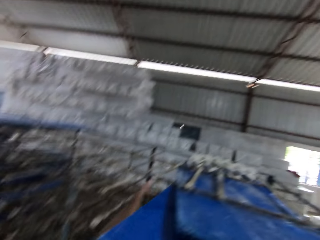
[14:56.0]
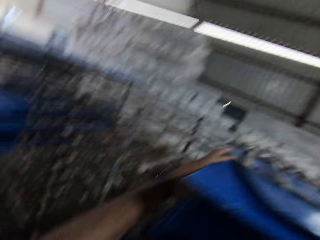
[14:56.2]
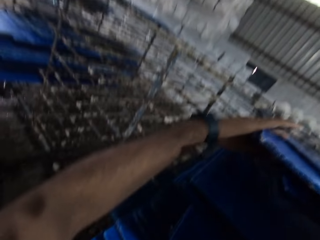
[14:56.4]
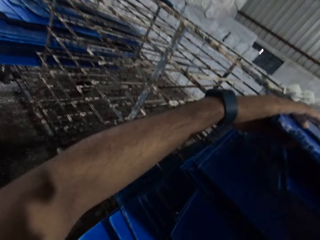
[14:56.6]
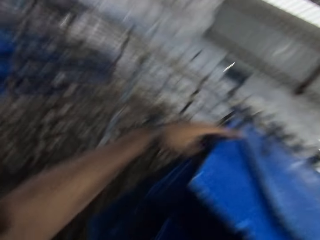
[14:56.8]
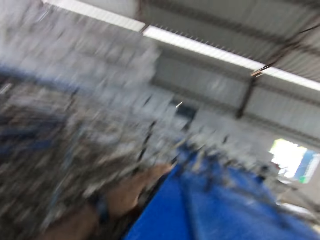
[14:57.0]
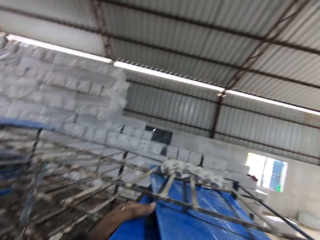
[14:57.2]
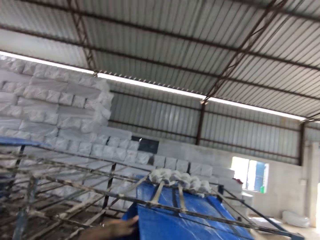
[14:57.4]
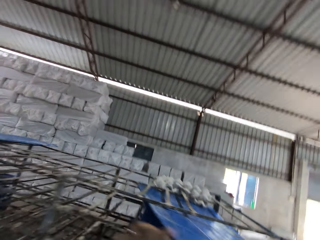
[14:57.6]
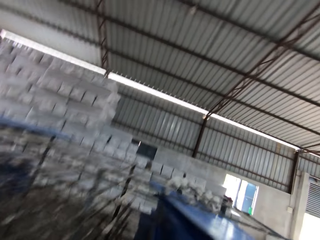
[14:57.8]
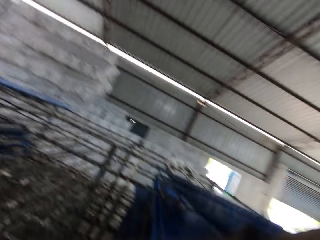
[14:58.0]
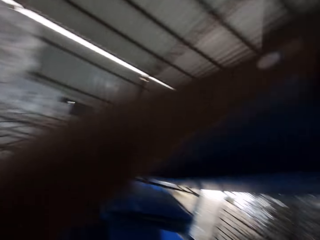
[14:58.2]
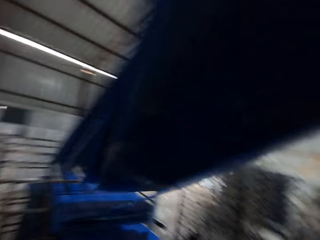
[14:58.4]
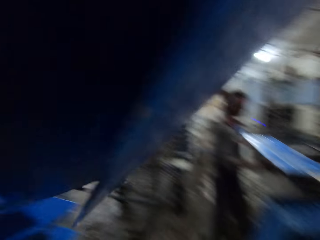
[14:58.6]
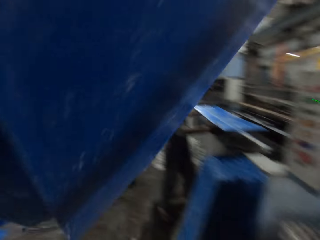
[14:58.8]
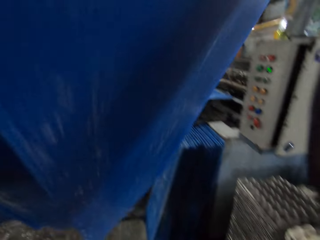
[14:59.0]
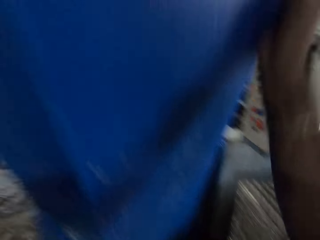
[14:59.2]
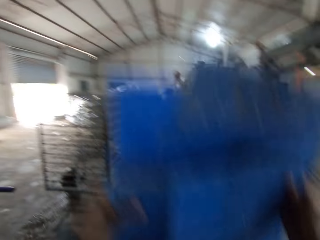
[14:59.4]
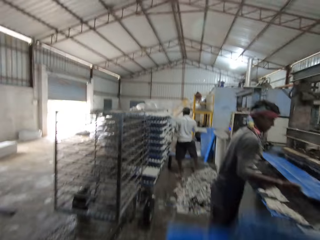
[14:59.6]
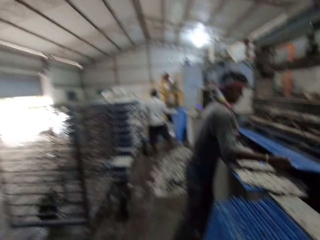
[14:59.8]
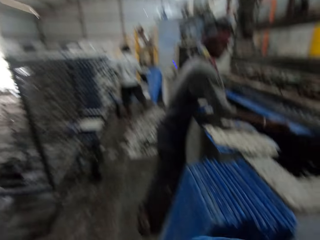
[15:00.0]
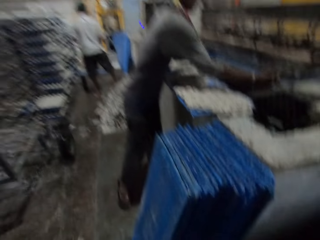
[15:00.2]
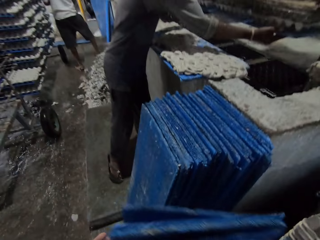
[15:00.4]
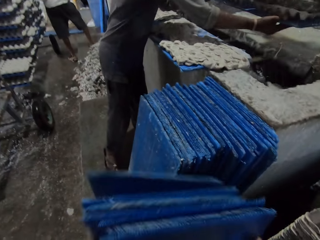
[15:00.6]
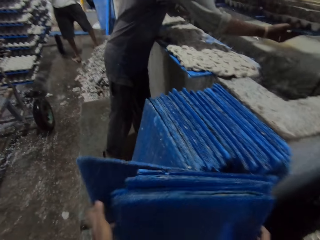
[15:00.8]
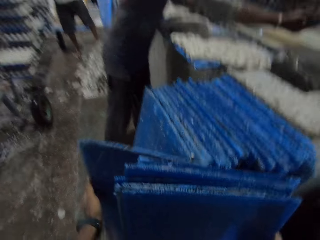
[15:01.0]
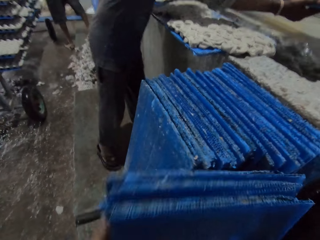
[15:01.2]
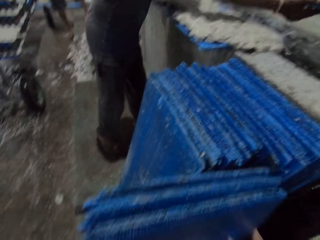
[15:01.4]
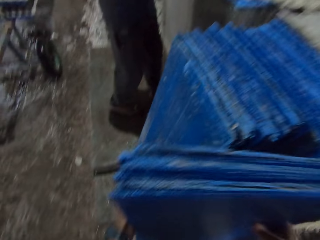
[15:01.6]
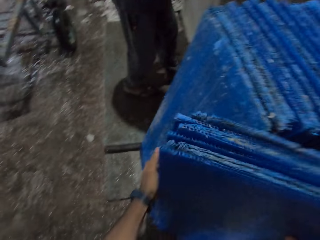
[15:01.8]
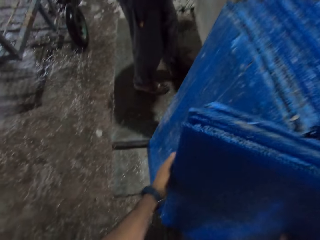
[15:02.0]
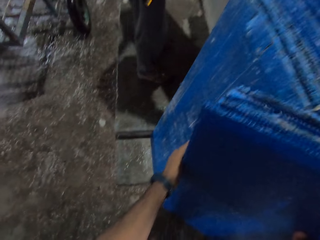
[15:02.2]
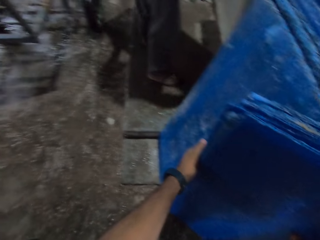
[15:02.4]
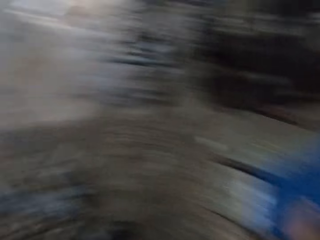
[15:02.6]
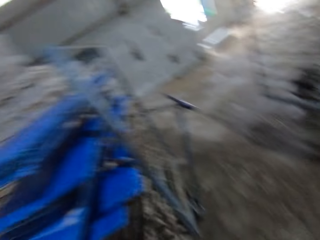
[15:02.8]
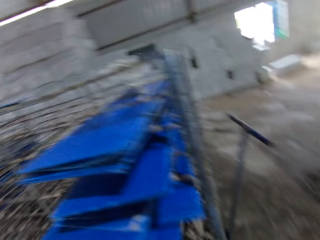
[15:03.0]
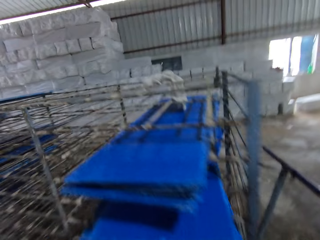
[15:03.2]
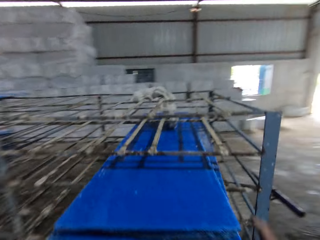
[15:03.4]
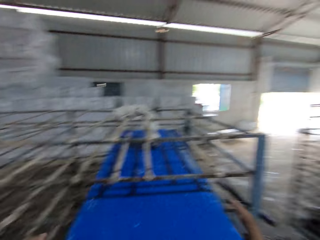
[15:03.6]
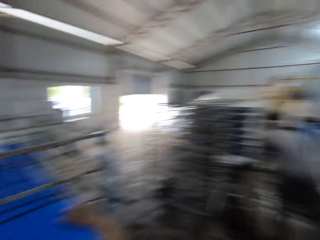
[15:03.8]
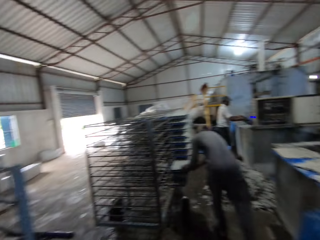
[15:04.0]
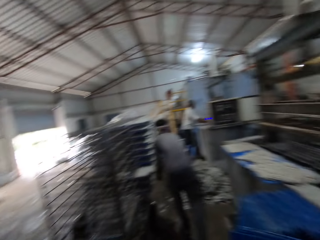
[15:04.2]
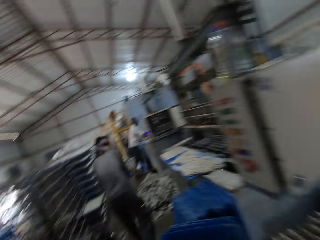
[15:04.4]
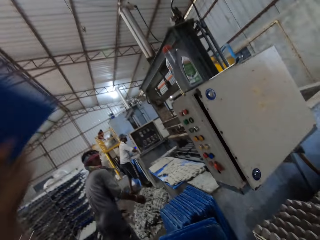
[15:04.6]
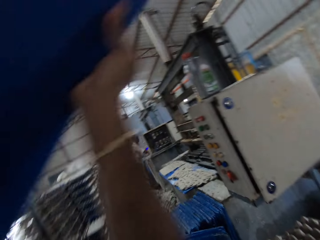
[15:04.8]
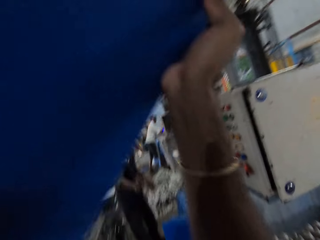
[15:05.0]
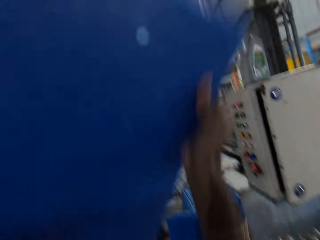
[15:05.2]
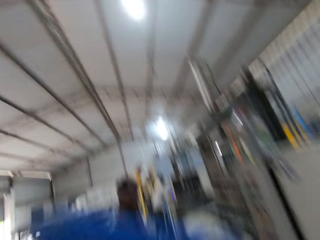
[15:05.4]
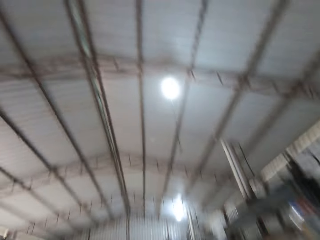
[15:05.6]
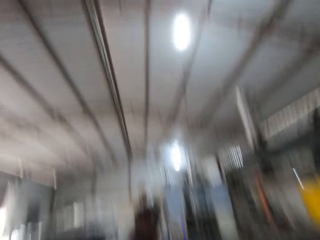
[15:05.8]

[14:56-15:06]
The camera wearer puts the crate slates on the floor with his hands. He removes the crate slates from the crate rack with his hands.

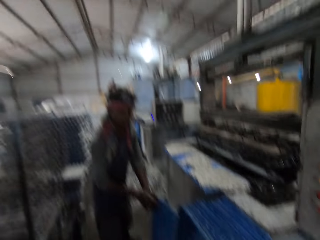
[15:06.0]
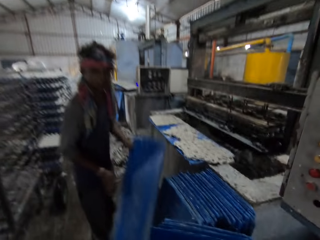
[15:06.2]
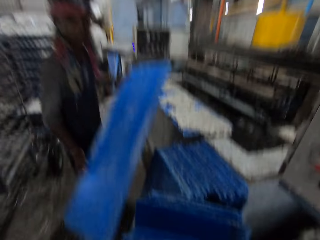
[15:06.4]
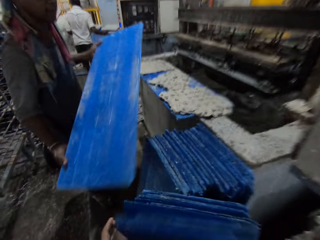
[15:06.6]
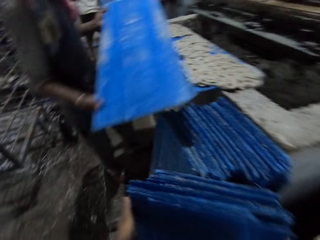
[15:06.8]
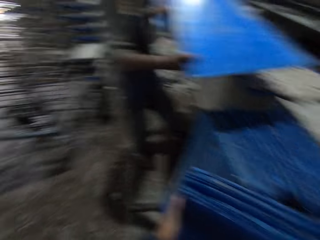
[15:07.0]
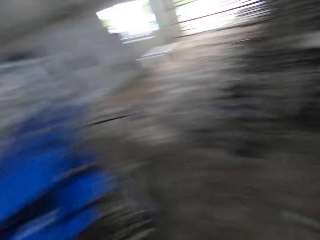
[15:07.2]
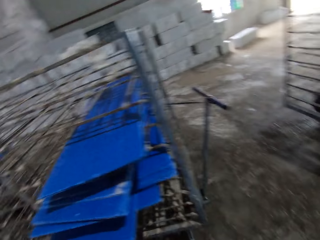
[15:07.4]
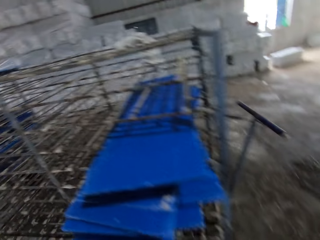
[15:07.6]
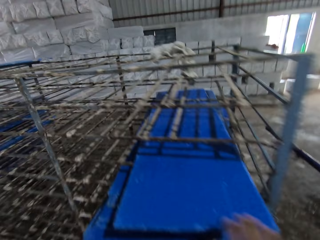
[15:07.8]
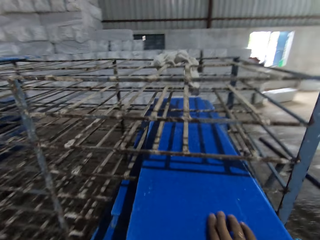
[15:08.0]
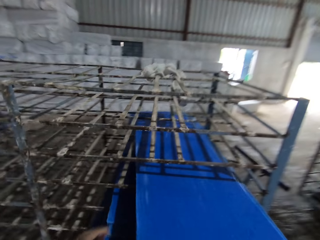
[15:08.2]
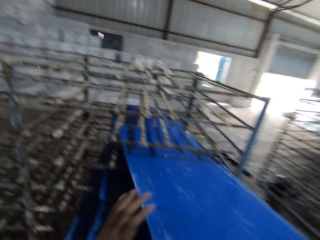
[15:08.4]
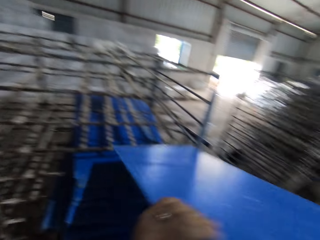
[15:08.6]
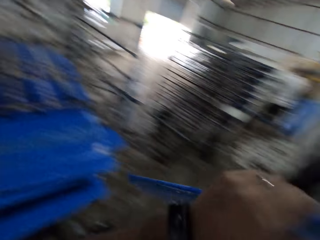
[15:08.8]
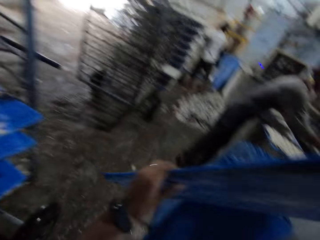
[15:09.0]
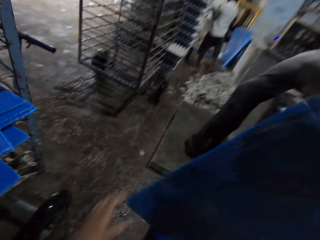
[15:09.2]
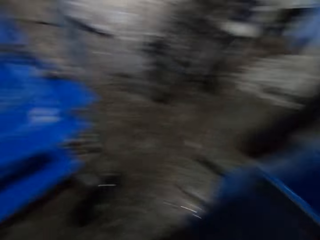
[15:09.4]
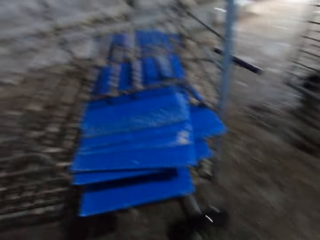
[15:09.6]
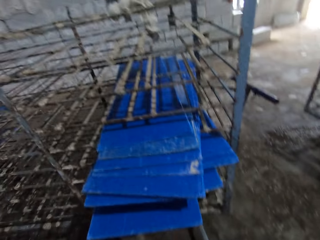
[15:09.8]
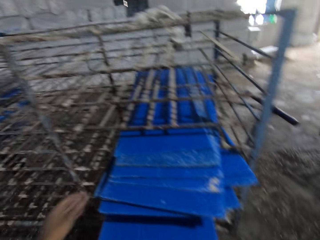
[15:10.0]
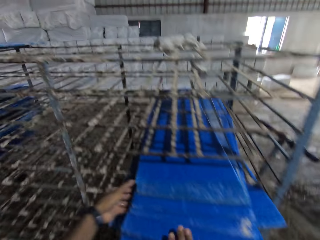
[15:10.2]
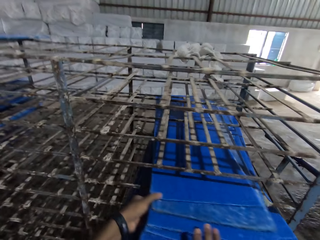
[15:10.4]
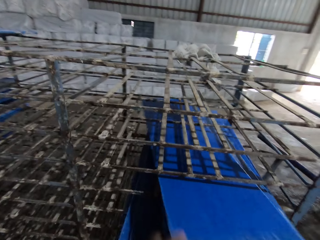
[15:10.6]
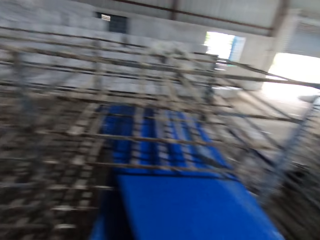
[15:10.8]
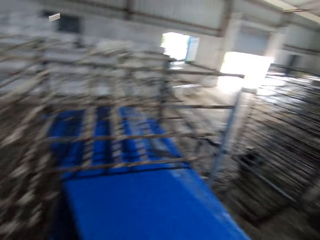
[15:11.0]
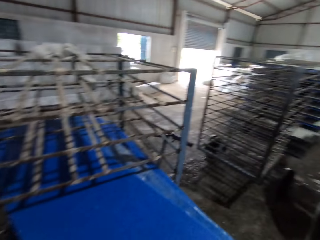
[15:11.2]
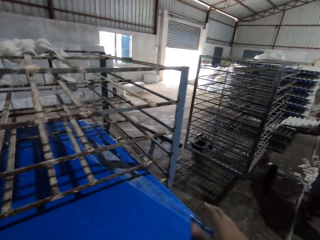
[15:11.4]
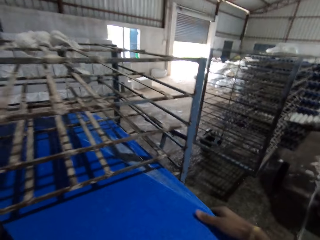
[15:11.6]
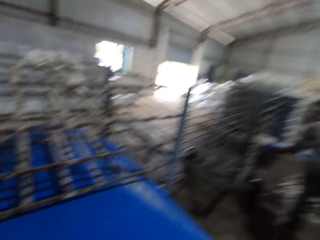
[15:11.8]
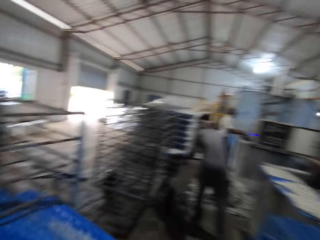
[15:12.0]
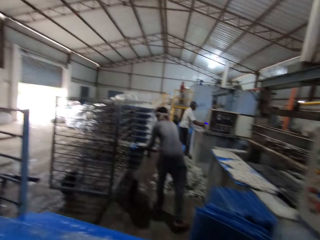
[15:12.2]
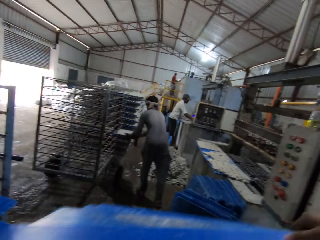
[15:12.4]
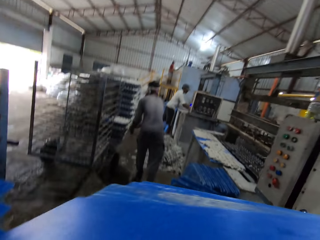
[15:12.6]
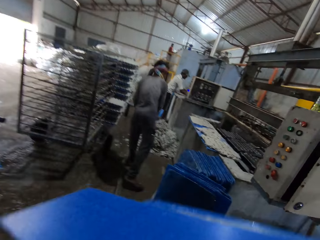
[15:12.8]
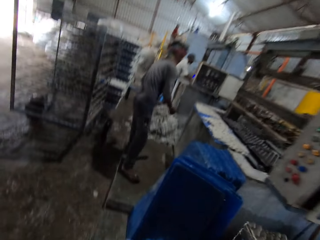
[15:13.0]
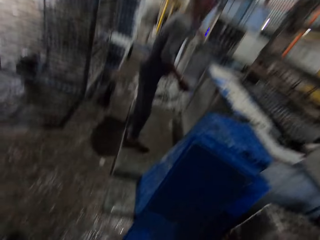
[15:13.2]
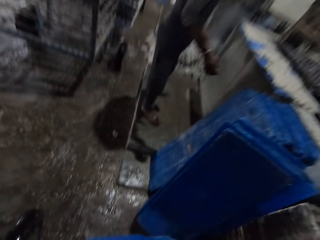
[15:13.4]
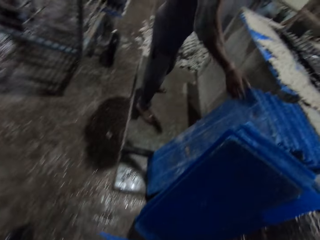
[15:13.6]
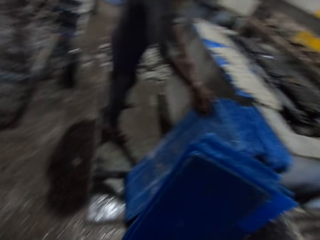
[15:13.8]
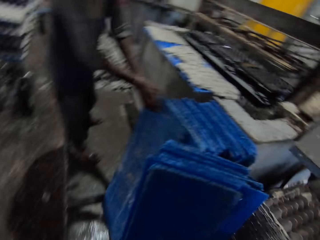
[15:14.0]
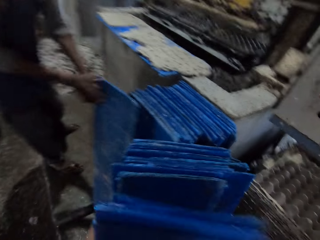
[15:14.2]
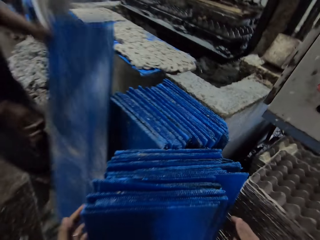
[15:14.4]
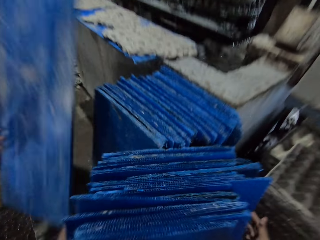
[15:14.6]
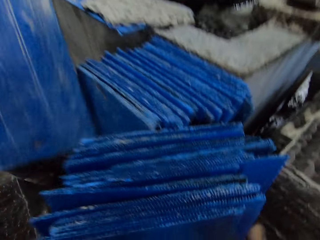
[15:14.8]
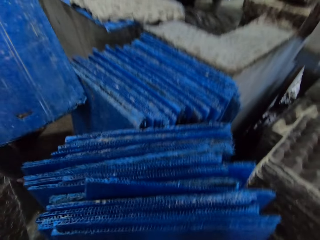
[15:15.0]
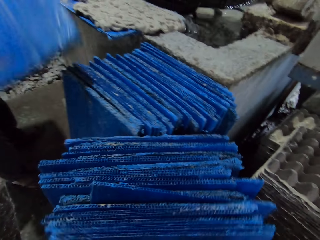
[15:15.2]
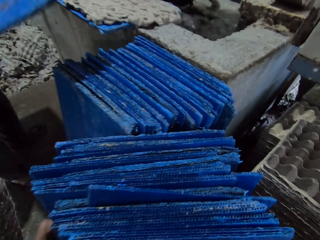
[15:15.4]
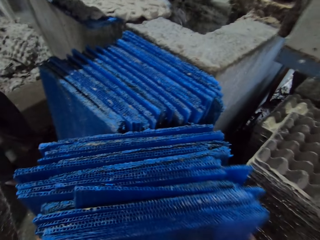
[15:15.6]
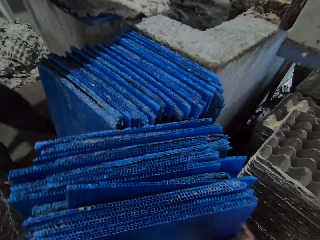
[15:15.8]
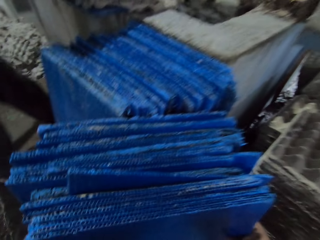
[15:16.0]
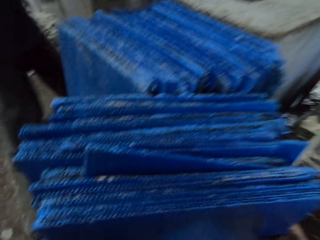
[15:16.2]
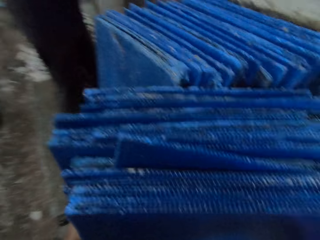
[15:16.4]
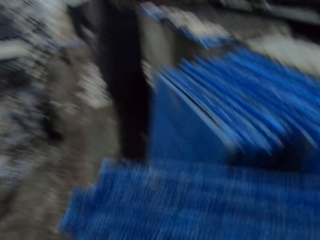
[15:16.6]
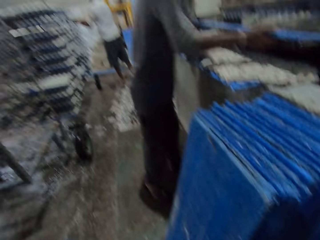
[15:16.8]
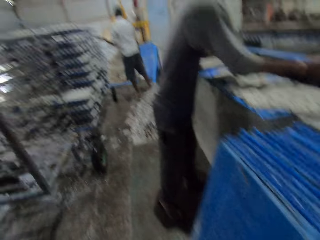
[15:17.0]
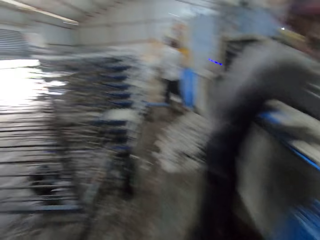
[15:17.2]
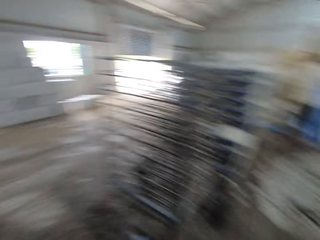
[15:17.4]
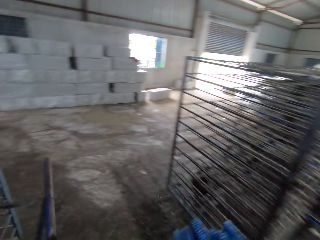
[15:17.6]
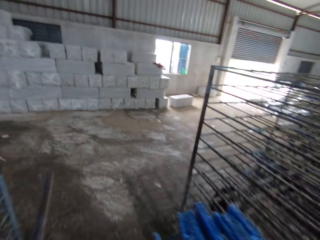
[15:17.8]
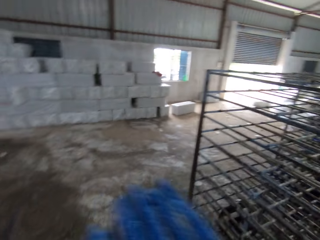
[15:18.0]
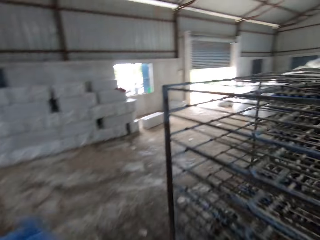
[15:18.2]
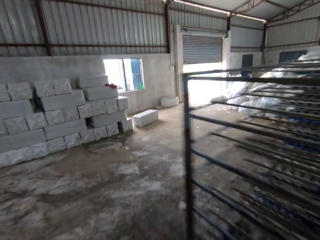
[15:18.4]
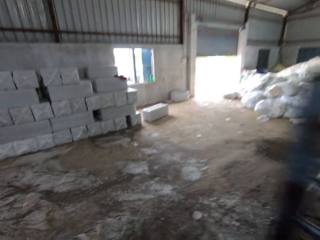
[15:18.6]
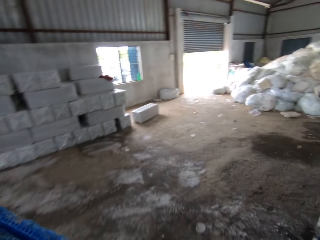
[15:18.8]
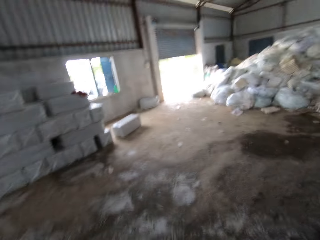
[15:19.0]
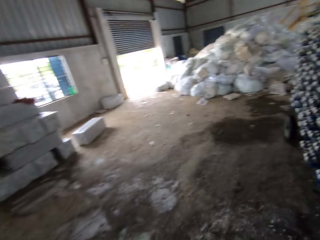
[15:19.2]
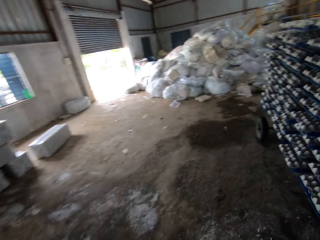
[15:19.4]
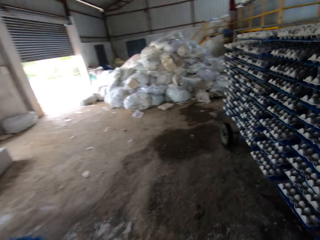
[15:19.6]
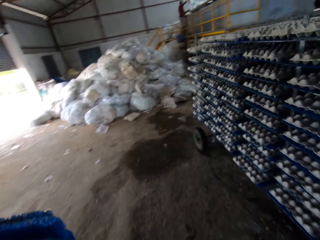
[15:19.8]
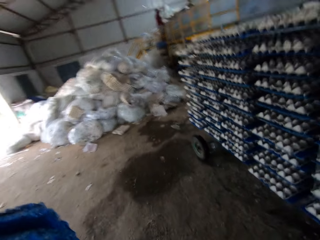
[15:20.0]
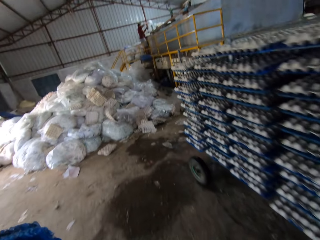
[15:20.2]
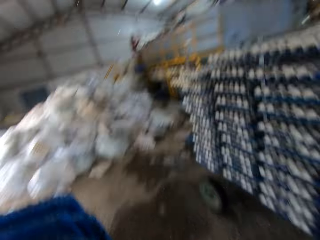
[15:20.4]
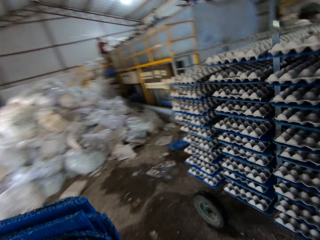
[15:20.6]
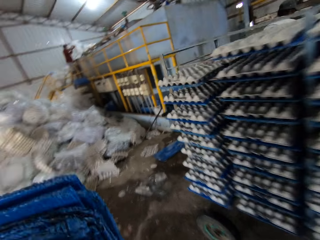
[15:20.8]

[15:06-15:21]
The camera wearer converses with the man. He puts the crate slates or tray boards on the floor with his hands. The man picks the crate slate from the floor with his hands. The camera wearer removes the crate slates from the crate rack with his hands. He puts the crate slates on the floor with his right hand. He removes the crate slates from the crate rack with his hands. The man places the tray board on a shelf. The man picks the crate slate from the floor with his left hand. The camera wearer puts the crate slates on the floor with his hand. He takes the crate slates from the floor with his hands. He carries the tray boards. He walks away with the crate slates in his hands.
